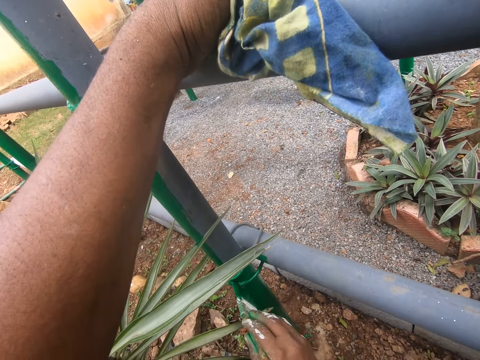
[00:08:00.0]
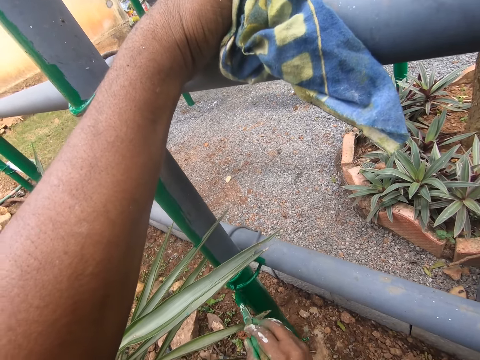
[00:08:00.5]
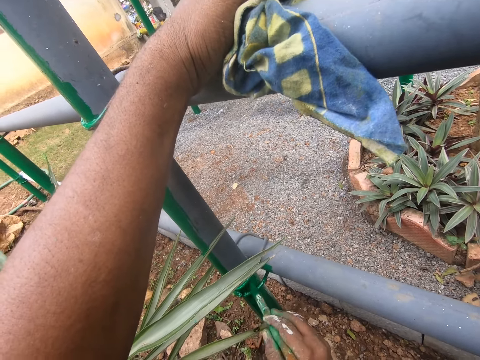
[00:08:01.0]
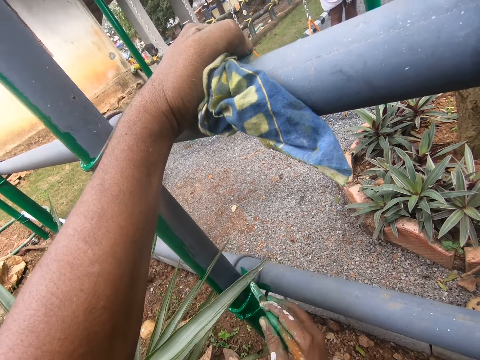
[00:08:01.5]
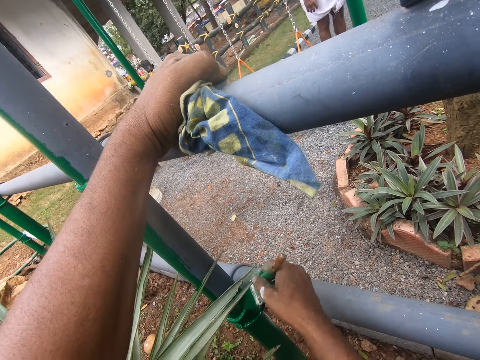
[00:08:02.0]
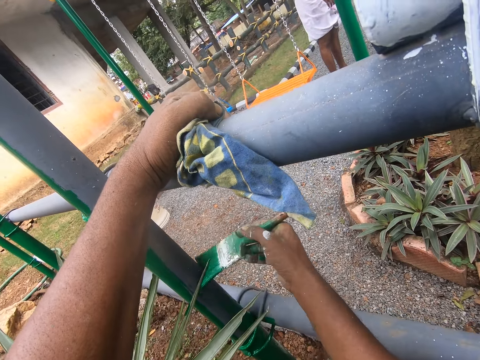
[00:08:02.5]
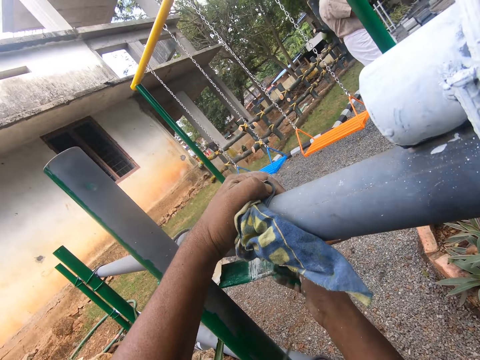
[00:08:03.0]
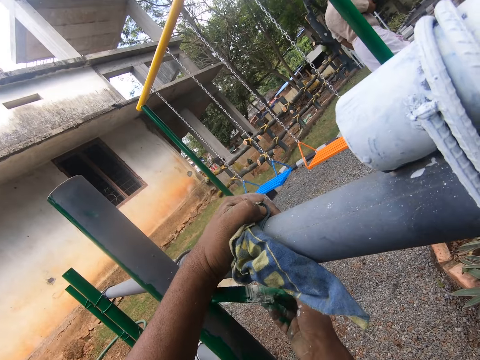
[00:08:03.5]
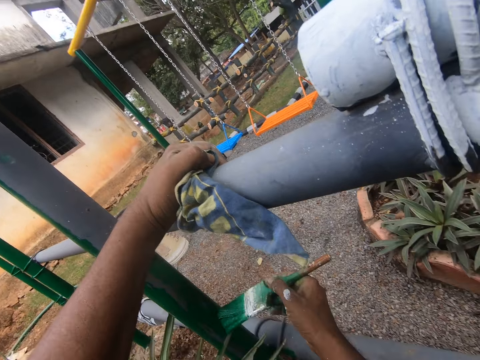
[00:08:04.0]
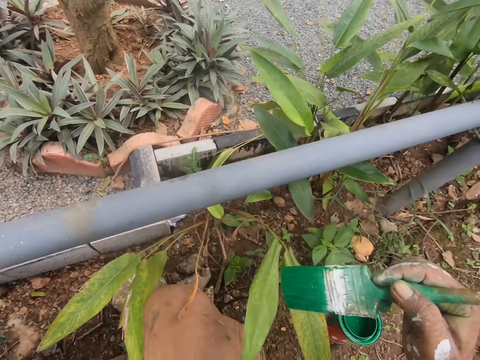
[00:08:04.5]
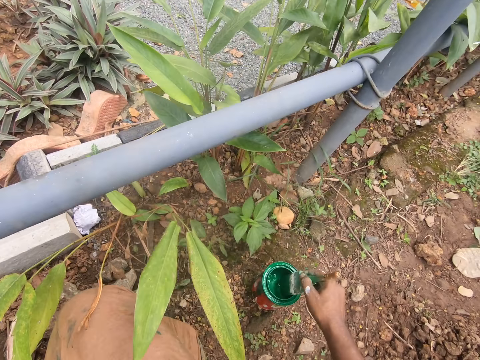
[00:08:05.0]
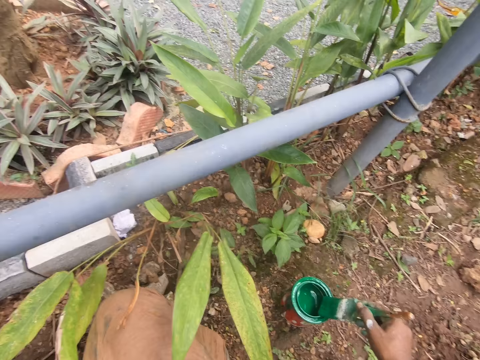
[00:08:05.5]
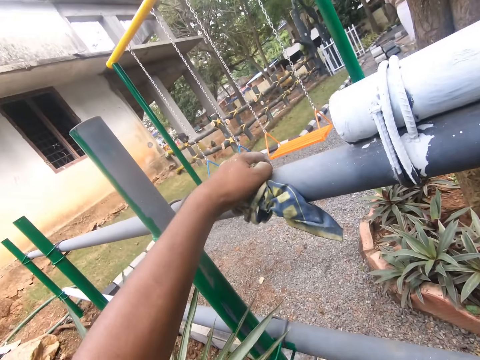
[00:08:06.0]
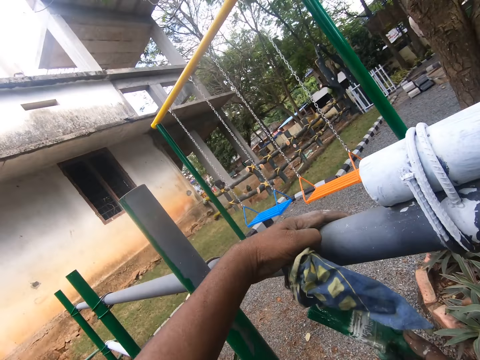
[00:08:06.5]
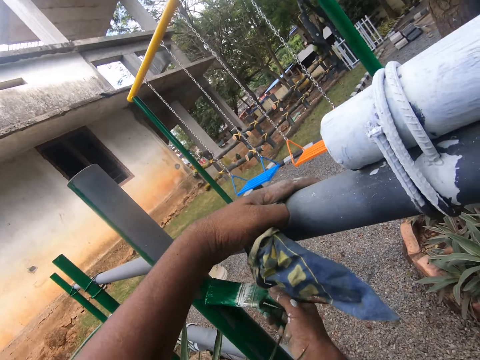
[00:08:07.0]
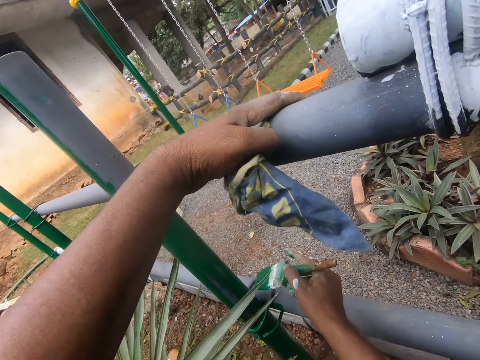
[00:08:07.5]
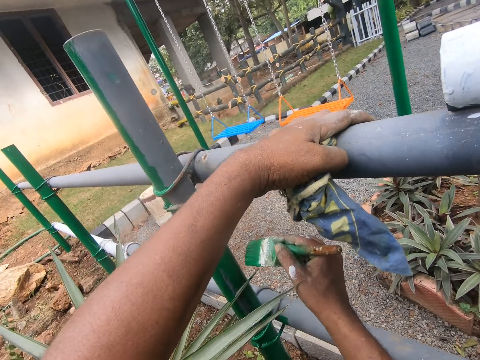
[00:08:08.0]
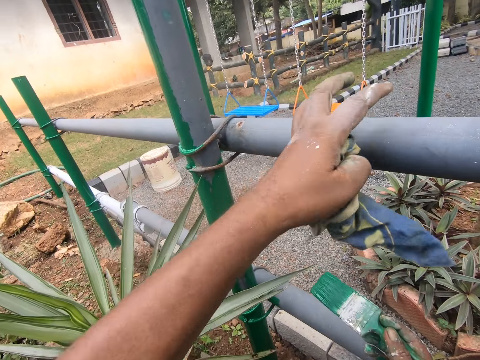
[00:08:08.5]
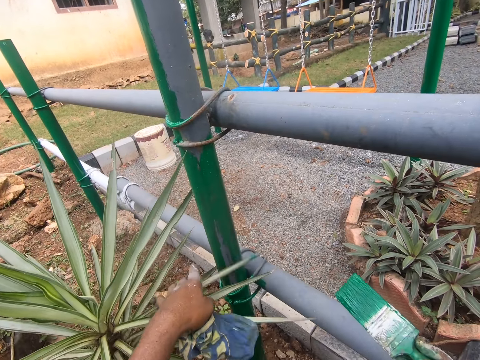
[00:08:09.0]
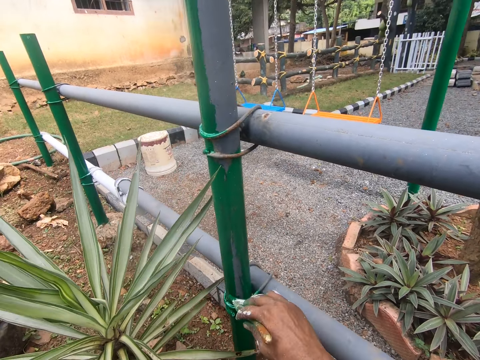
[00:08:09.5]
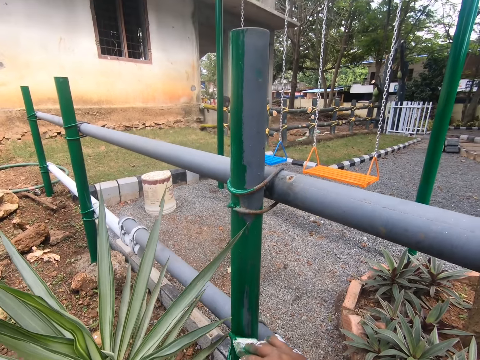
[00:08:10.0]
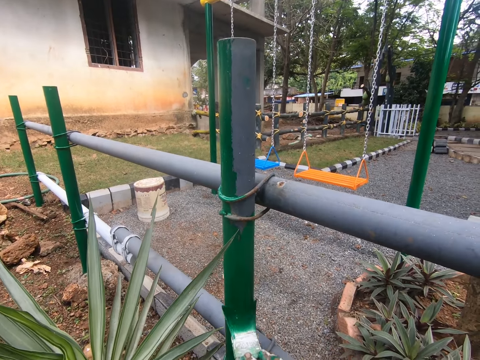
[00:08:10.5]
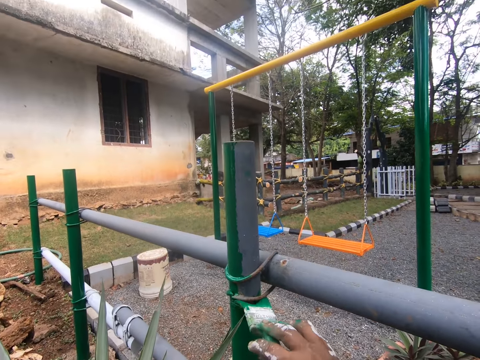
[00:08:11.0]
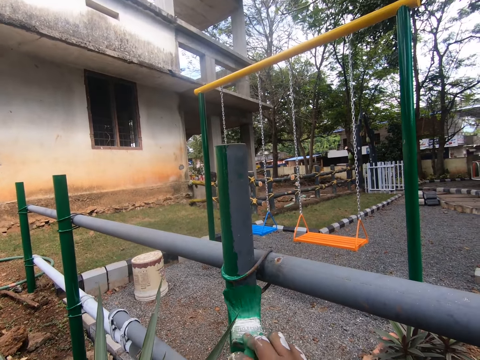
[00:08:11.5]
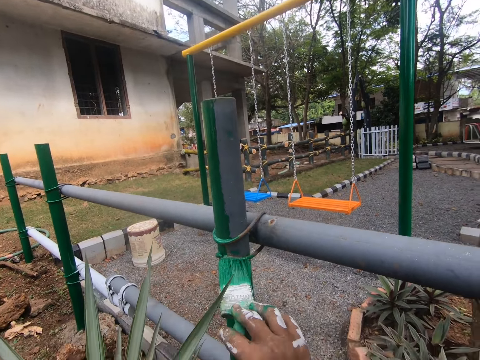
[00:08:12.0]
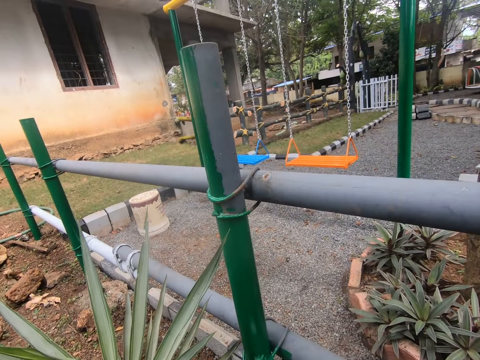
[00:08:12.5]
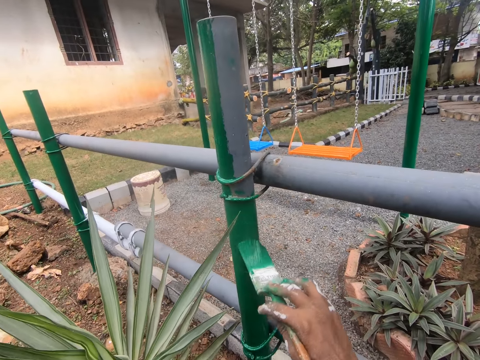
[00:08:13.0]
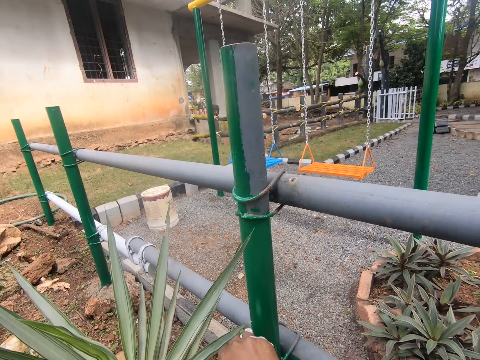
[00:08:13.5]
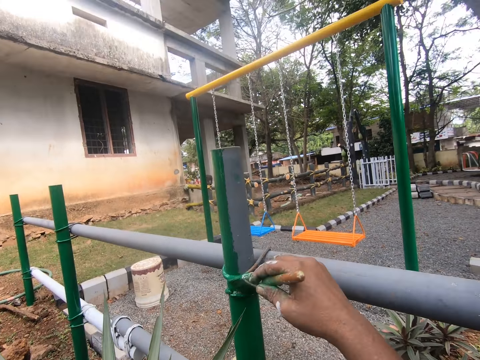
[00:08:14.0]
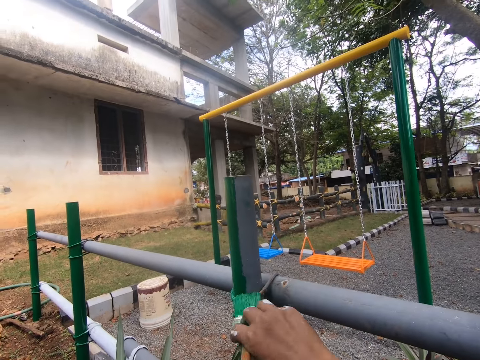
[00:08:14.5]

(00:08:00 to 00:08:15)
The camera wearer dips a brush in the paint. They paint a pipe.

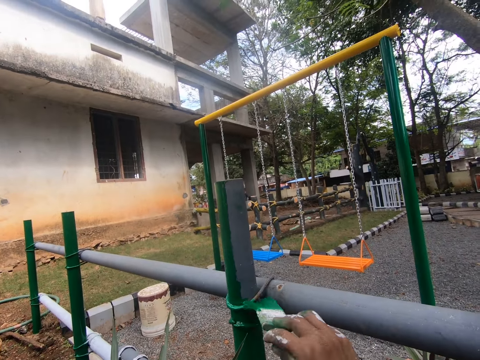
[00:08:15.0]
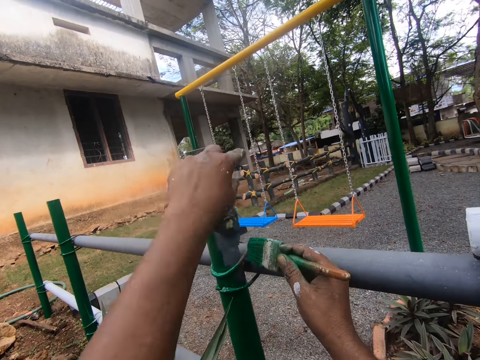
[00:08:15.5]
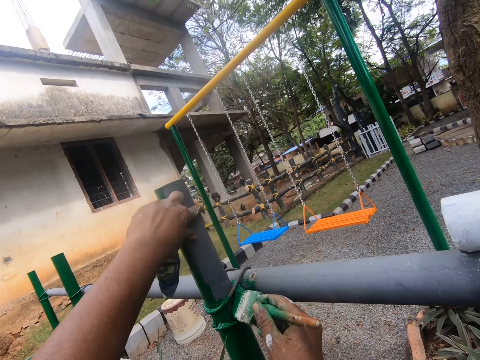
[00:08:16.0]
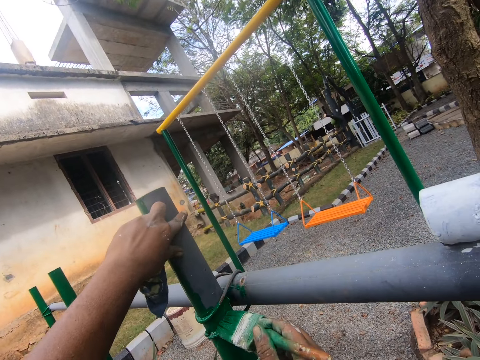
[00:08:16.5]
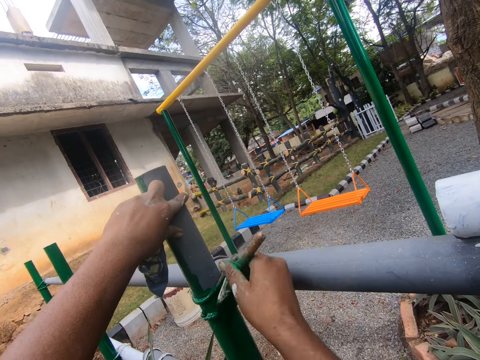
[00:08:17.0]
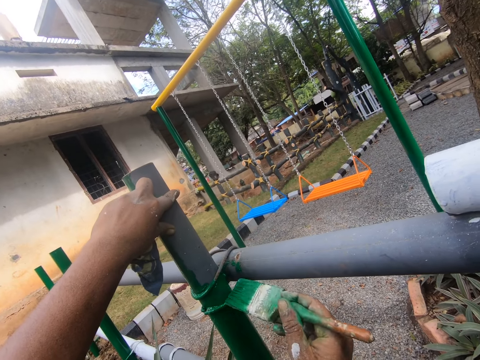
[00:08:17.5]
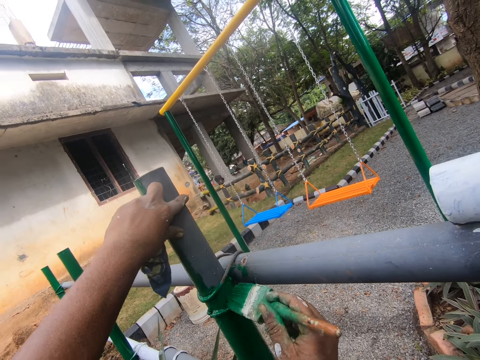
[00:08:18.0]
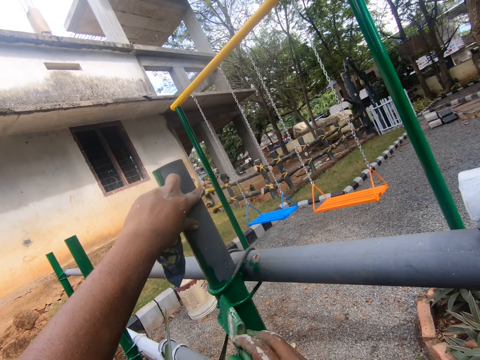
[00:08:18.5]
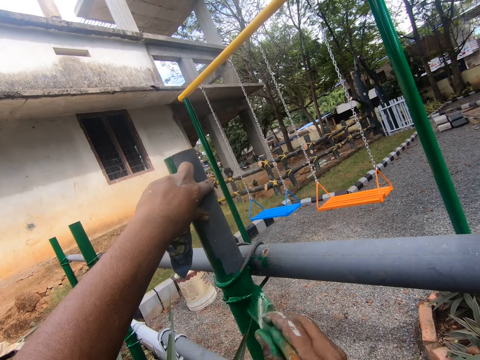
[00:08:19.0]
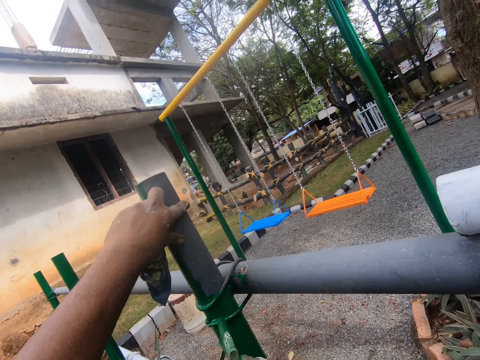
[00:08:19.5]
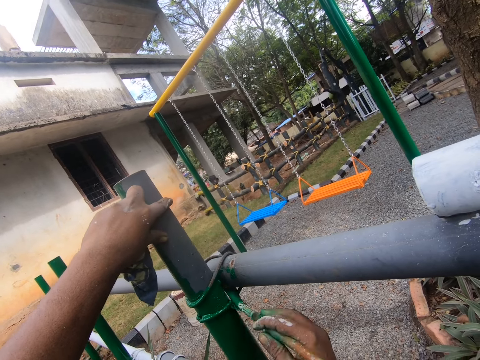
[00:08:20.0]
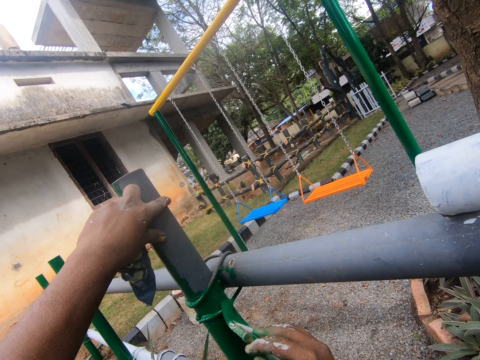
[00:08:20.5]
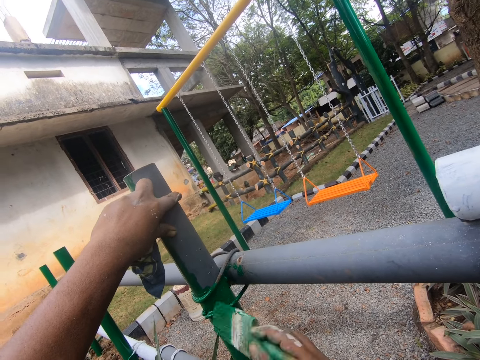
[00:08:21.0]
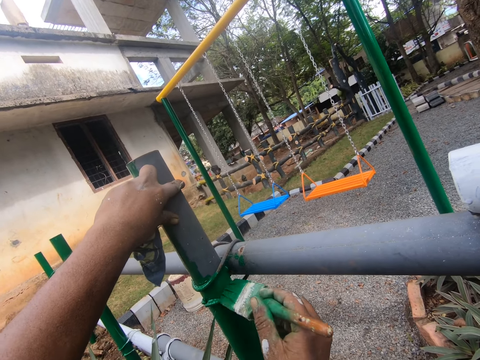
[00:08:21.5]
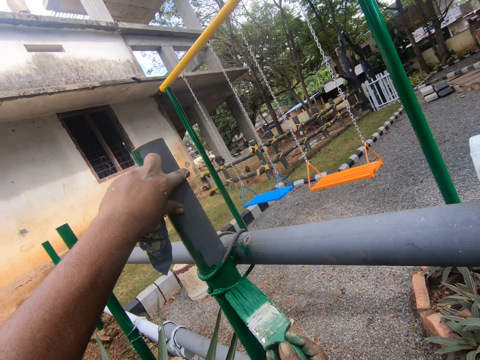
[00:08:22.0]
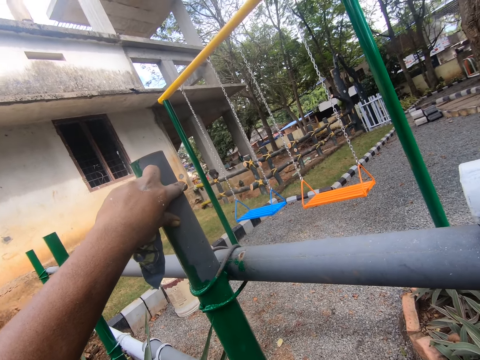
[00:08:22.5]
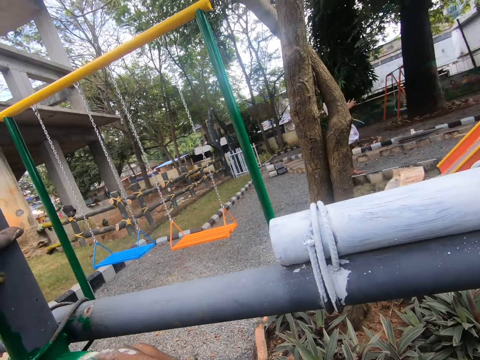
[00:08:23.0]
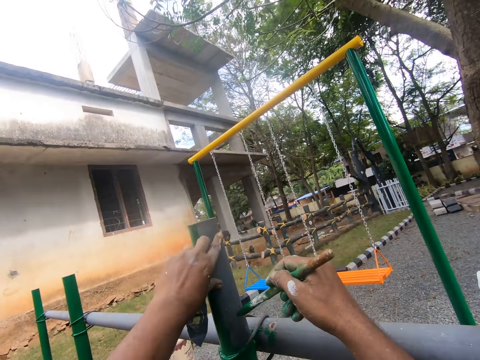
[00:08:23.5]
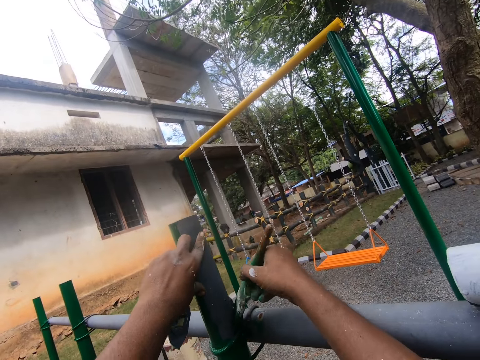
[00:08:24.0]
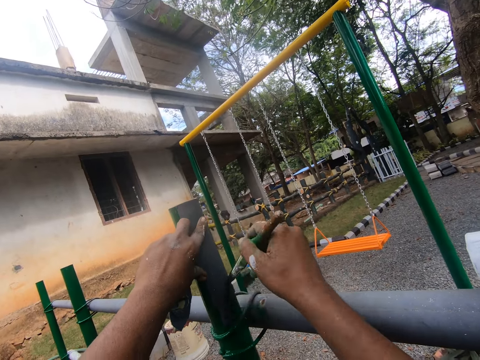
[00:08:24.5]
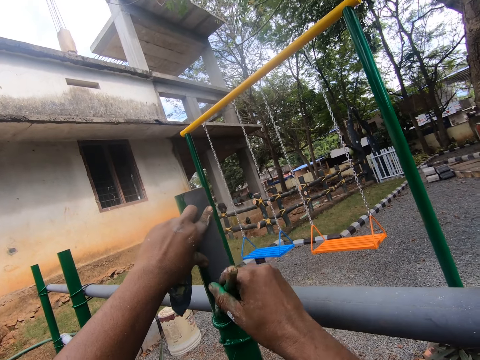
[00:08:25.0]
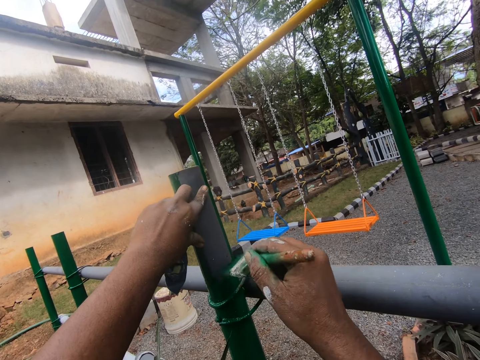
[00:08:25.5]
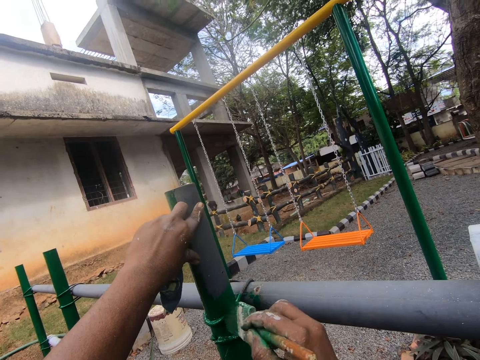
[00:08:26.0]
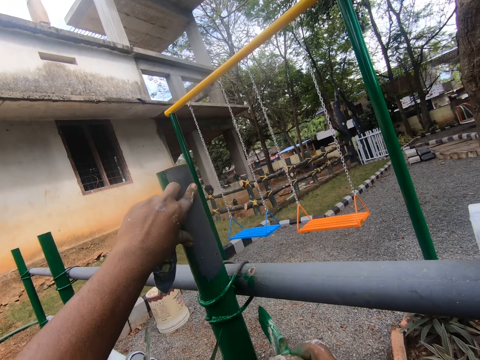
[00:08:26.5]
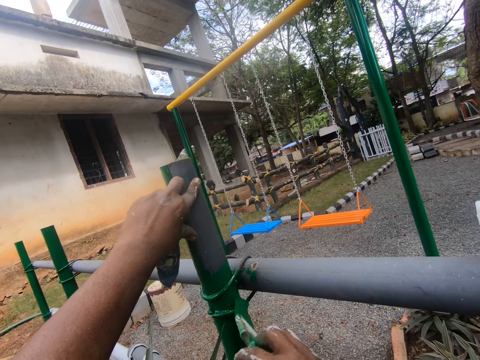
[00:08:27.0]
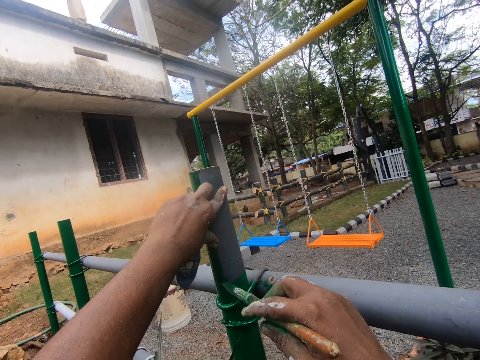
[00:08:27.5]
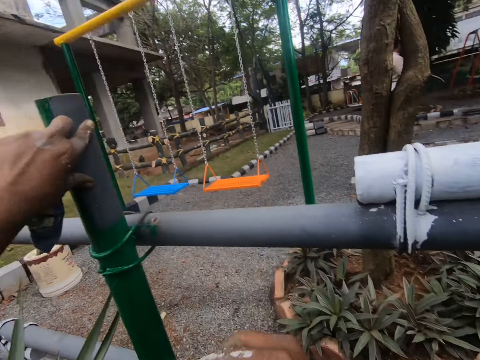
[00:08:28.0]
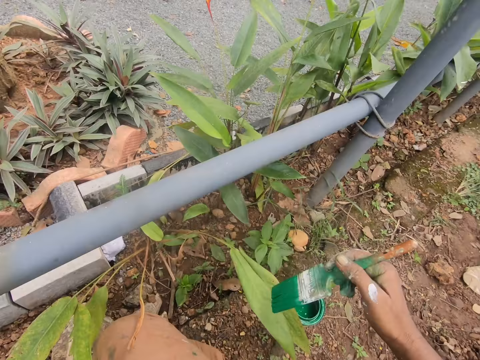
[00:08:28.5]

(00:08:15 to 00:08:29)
The camera wearer looks around. They paint a pipe.
